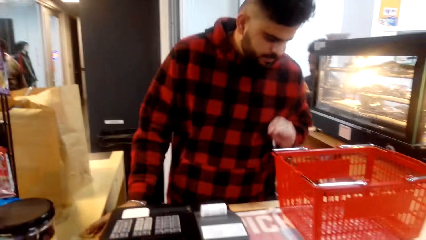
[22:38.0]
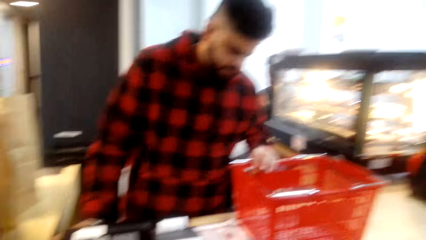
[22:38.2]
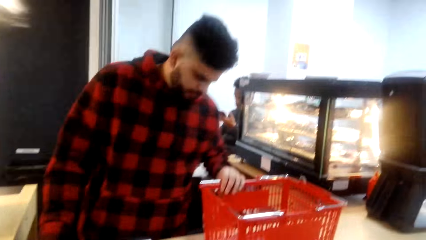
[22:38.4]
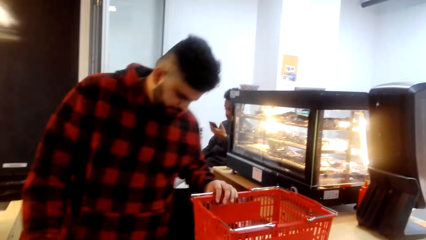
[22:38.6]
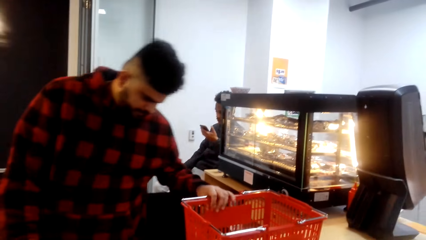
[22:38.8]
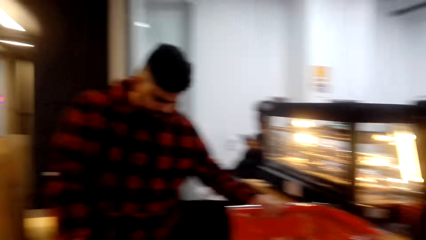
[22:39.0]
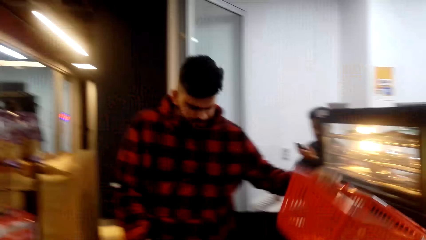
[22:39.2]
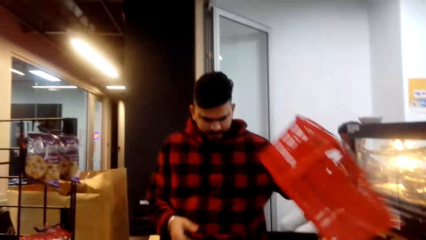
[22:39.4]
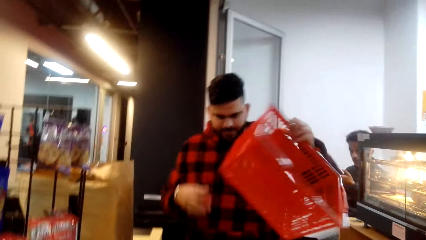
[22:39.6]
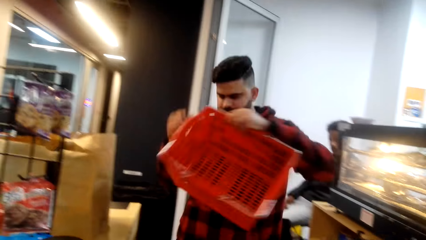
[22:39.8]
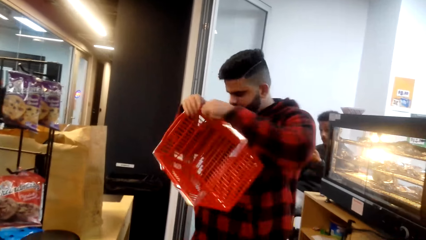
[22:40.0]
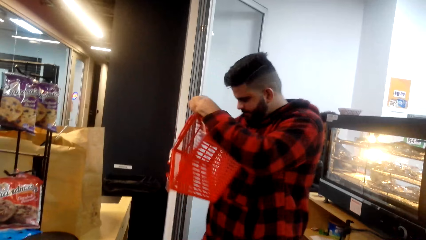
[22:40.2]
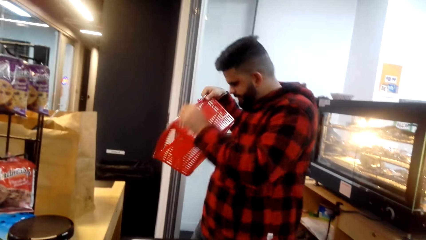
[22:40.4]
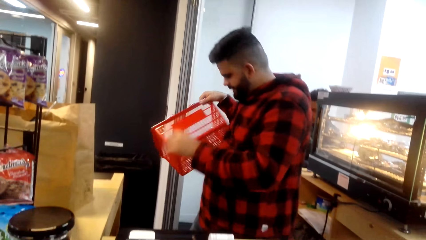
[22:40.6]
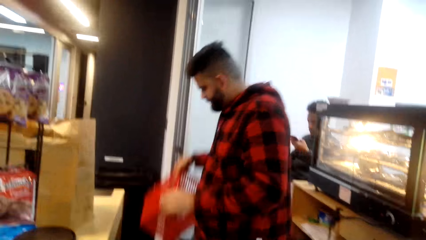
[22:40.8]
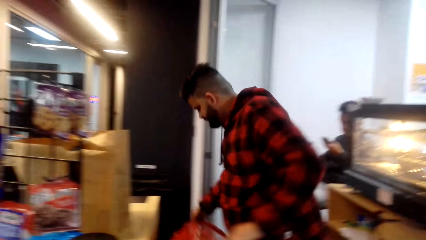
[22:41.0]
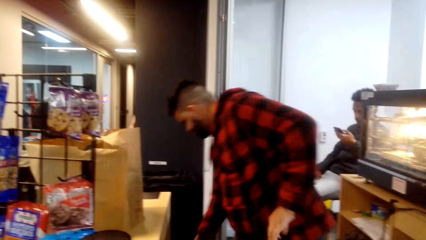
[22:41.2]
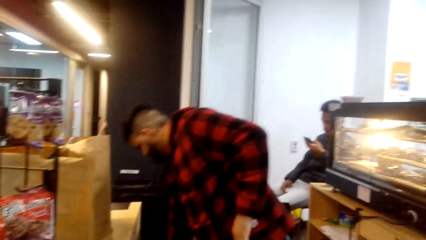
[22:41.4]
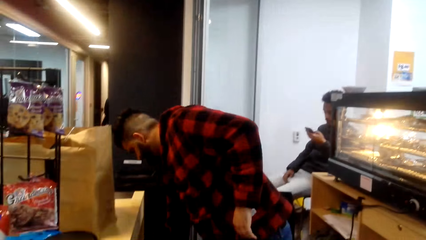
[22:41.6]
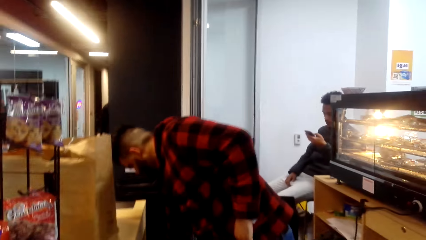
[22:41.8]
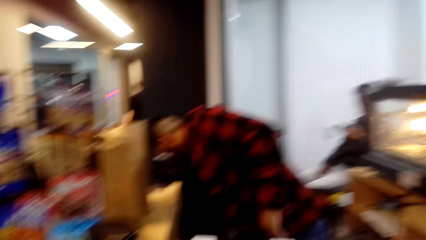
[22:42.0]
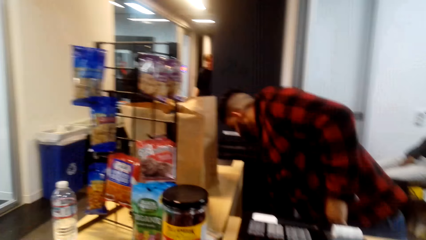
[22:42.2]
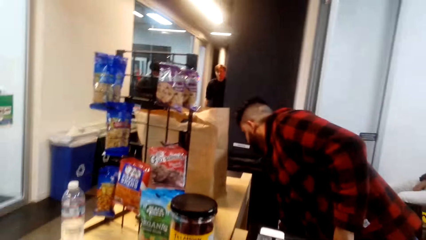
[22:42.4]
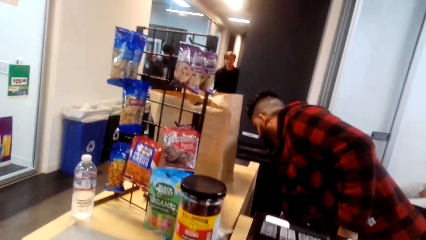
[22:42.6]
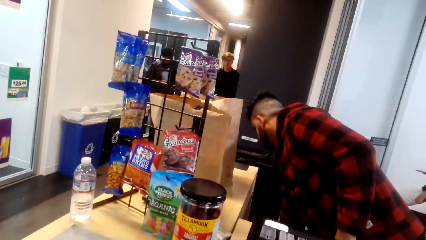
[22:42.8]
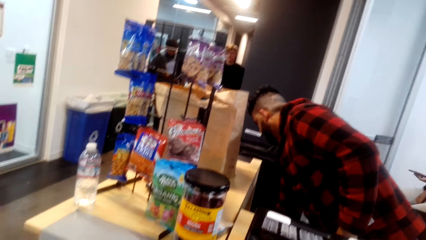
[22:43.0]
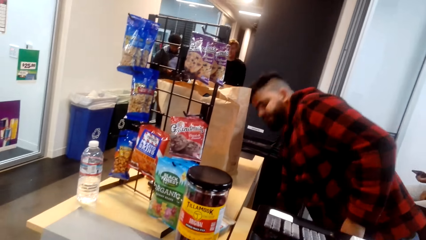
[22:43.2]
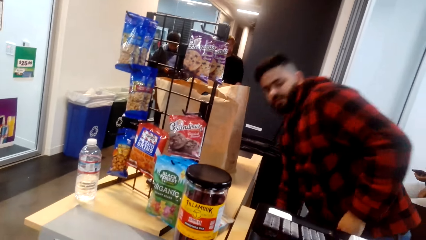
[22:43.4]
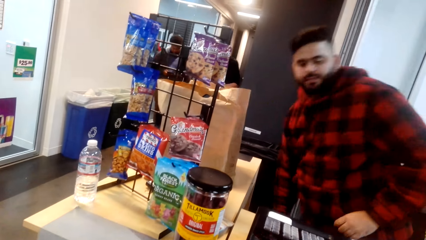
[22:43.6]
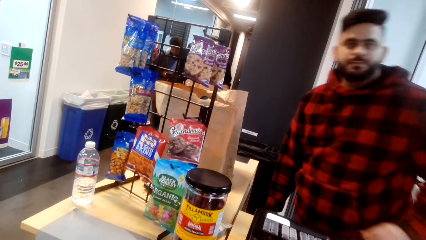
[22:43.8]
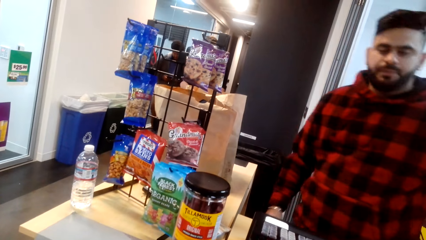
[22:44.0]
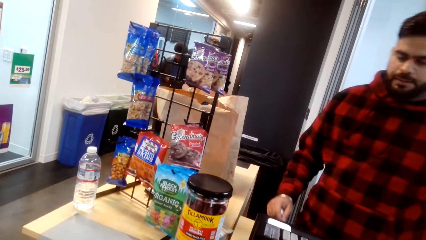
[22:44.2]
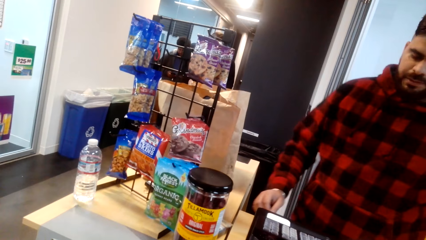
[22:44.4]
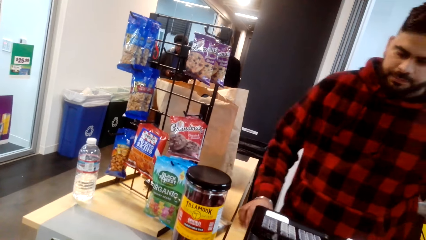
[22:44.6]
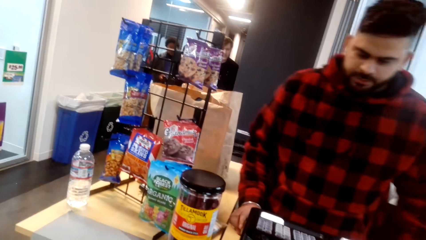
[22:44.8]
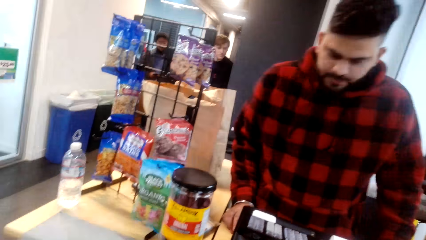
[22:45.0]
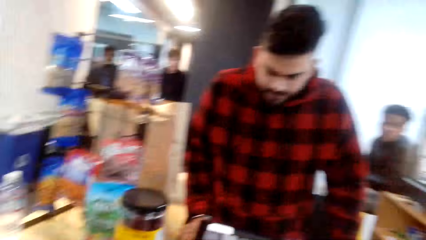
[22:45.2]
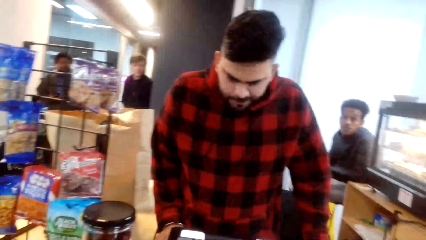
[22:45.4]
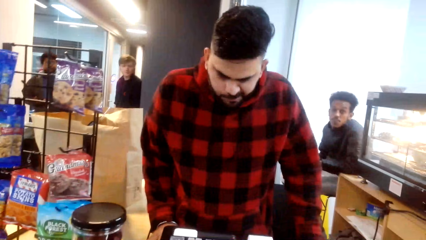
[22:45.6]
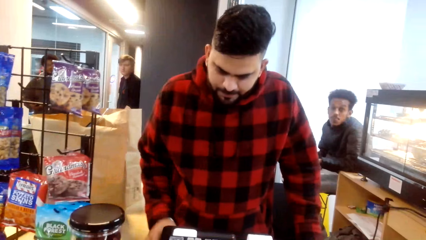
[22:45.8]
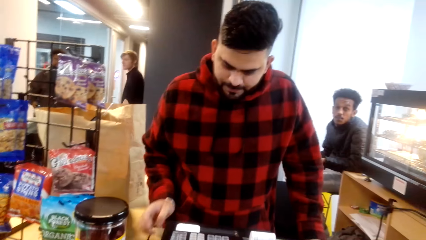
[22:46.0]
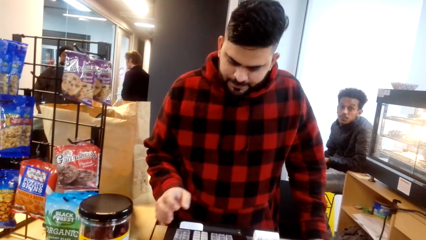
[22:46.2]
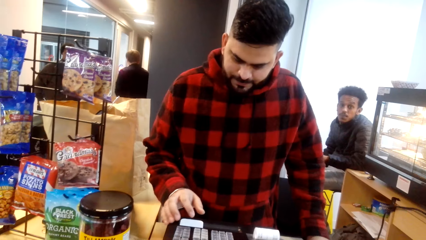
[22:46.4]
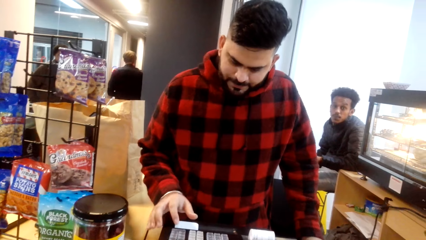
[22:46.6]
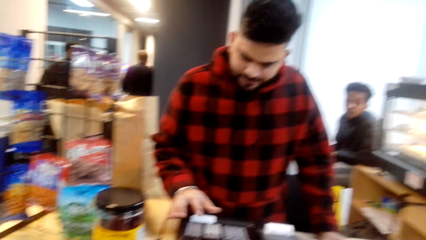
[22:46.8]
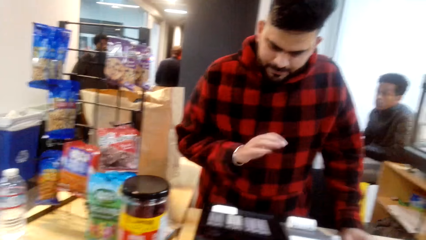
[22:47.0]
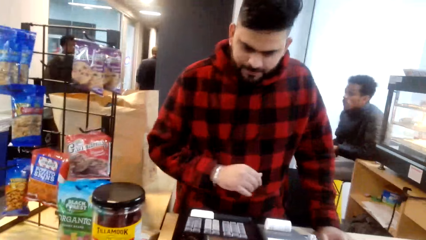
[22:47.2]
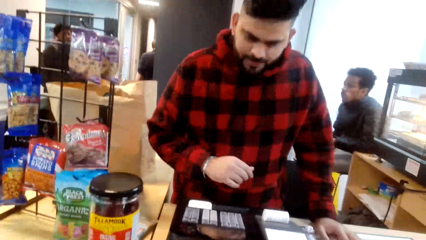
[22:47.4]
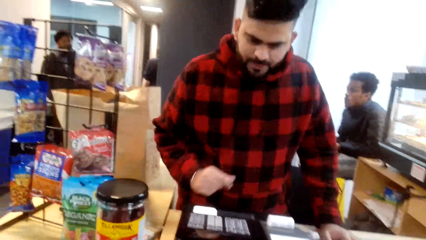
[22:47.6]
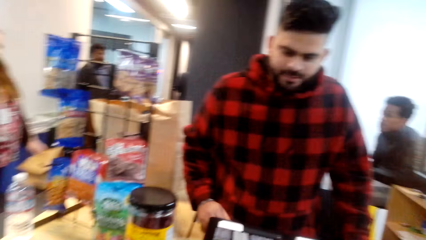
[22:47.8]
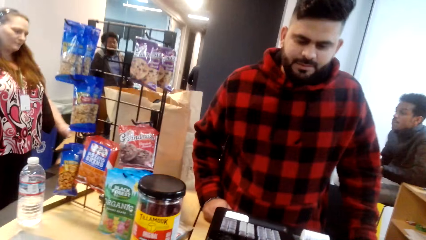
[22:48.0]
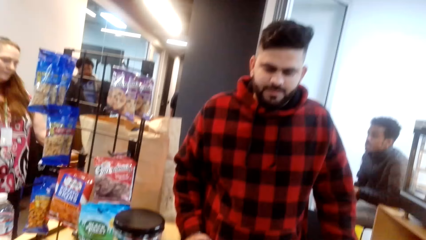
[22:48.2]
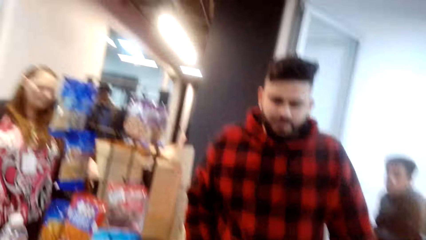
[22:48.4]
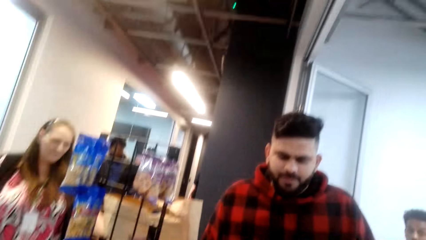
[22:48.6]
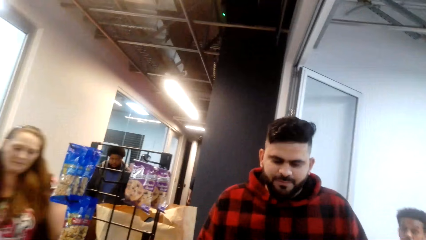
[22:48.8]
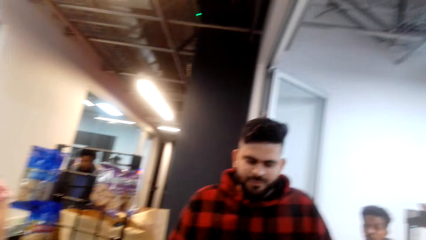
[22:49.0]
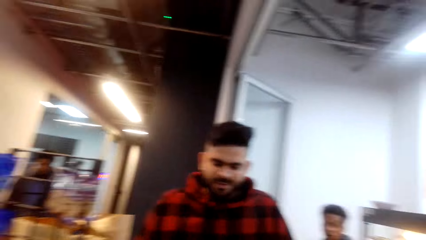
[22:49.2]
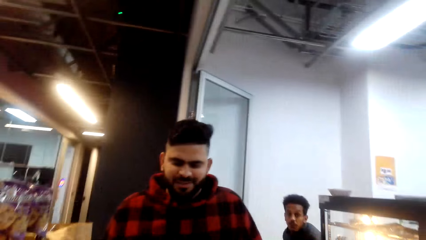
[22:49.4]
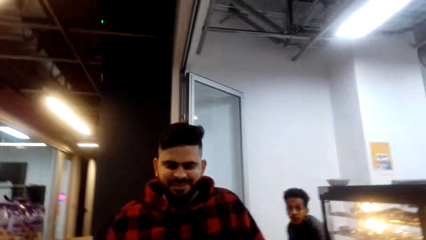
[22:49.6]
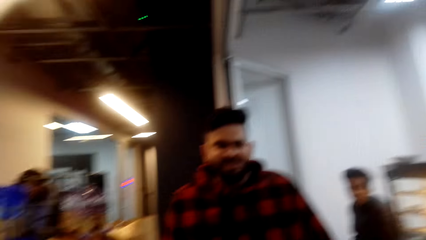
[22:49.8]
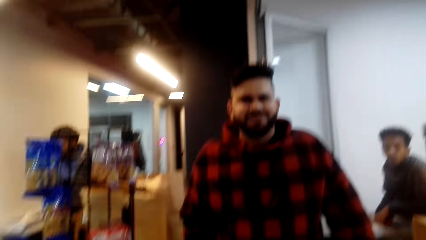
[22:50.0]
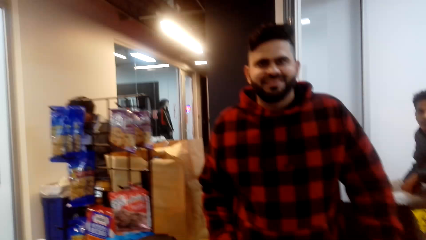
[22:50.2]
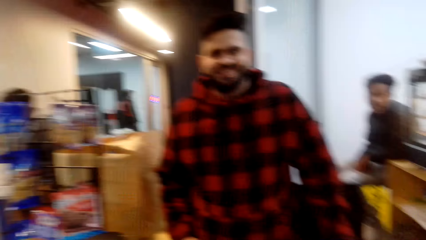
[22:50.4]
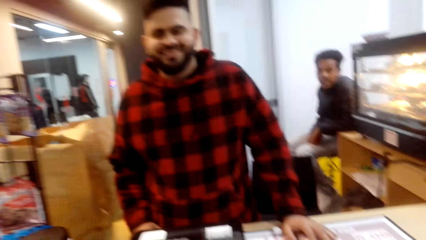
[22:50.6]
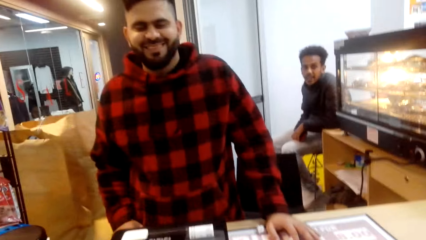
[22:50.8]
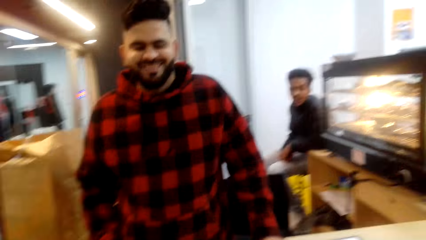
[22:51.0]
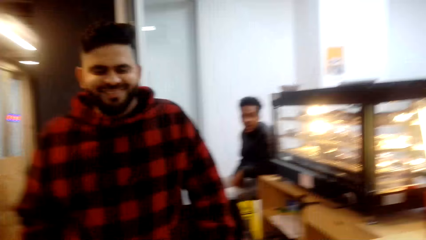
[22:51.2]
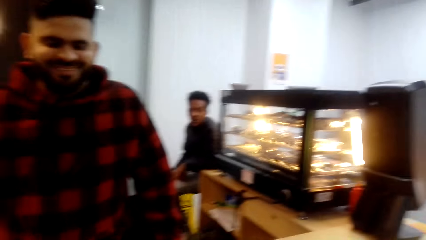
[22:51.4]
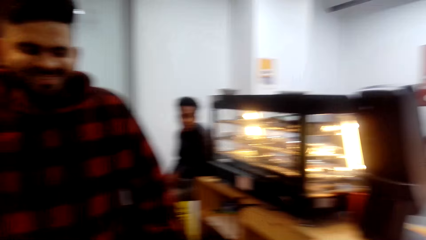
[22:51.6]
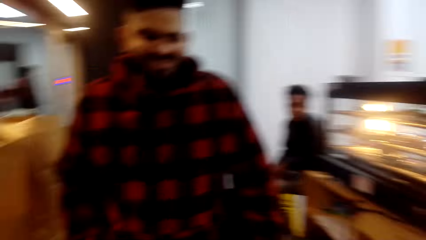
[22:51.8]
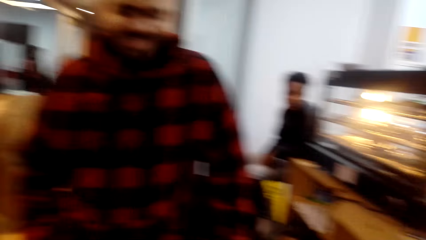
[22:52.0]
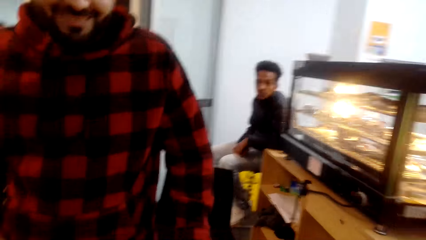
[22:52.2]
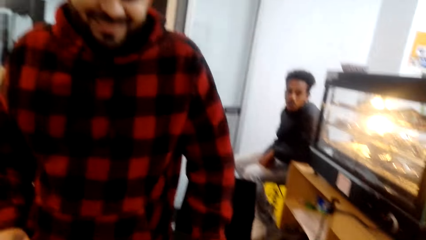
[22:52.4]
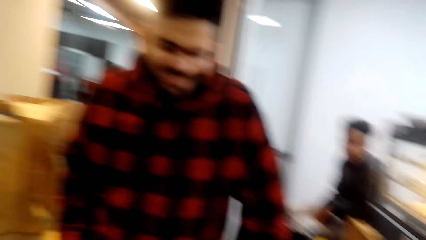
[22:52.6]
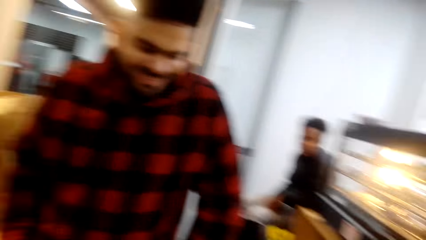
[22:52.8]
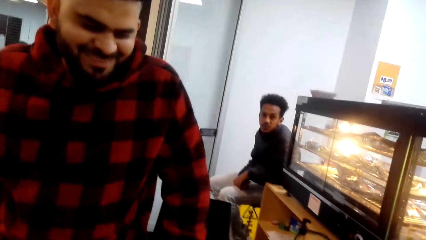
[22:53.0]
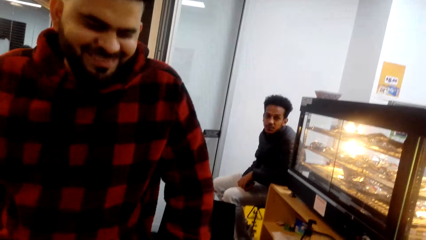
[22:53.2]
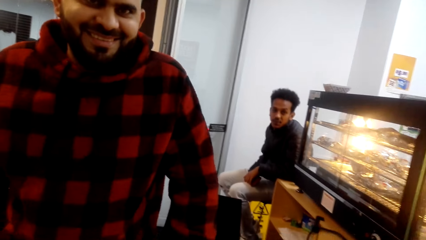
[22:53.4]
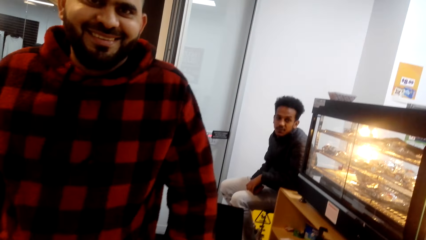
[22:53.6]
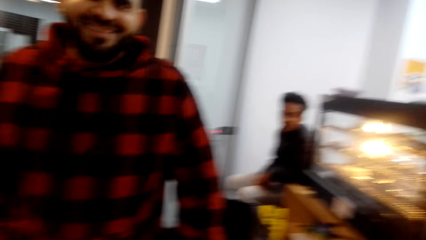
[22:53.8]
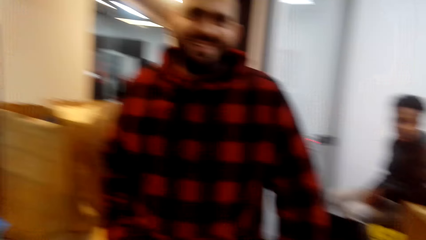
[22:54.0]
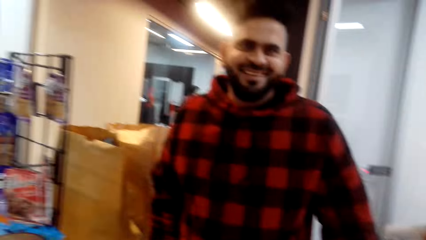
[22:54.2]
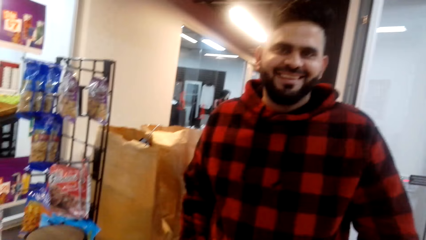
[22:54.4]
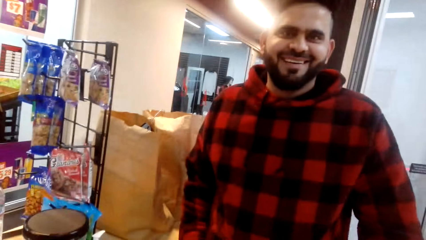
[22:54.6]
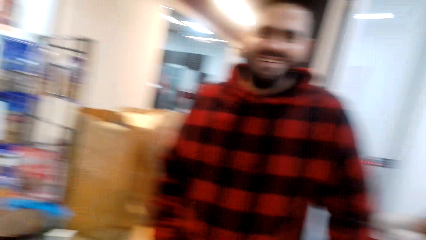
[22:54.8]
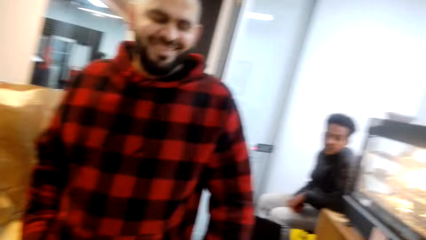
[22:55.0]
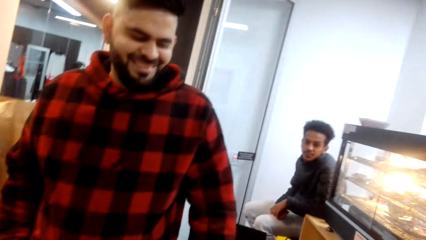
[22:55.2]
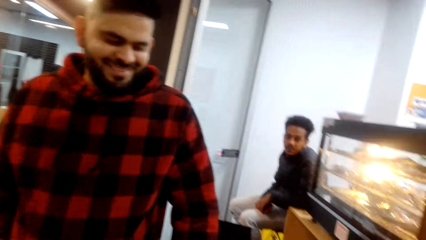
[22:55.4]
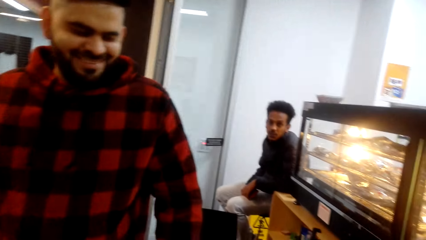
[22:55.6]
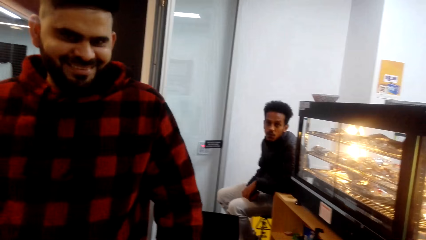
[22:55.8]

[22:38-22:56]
A man picks up the shopping basket and places the shopping basket on the floor. The camera wearer talks to a person.
